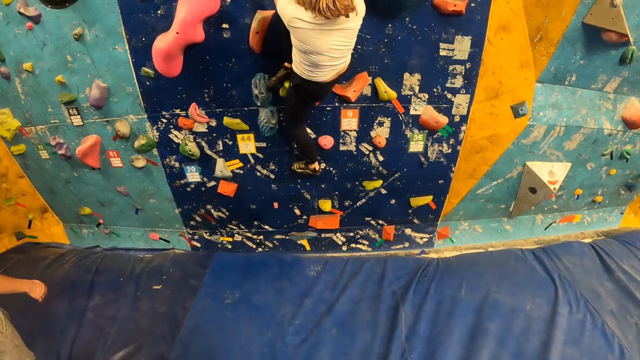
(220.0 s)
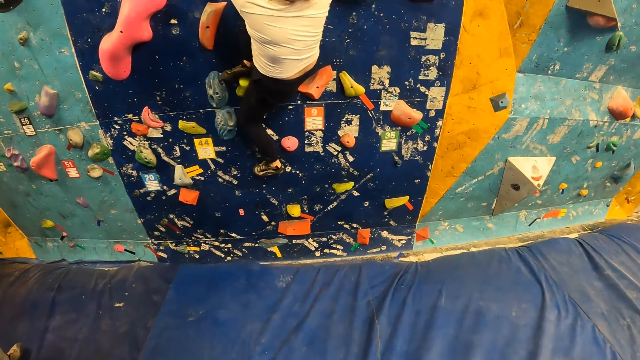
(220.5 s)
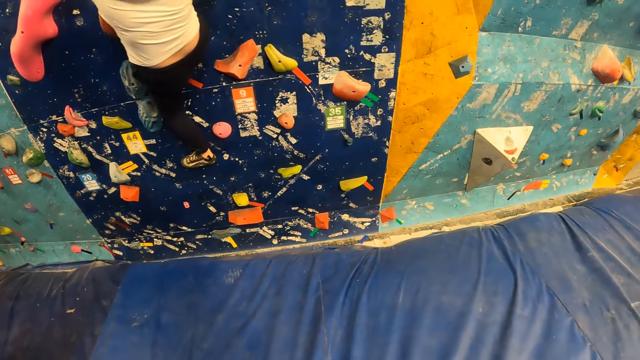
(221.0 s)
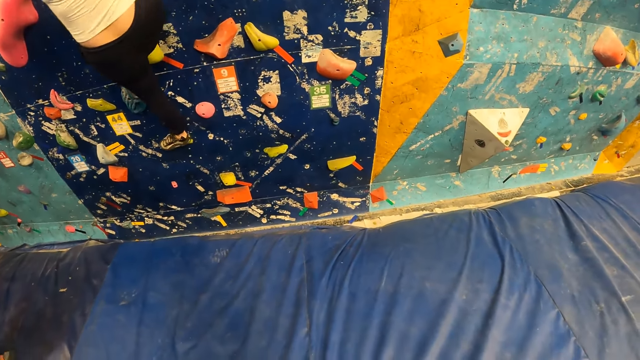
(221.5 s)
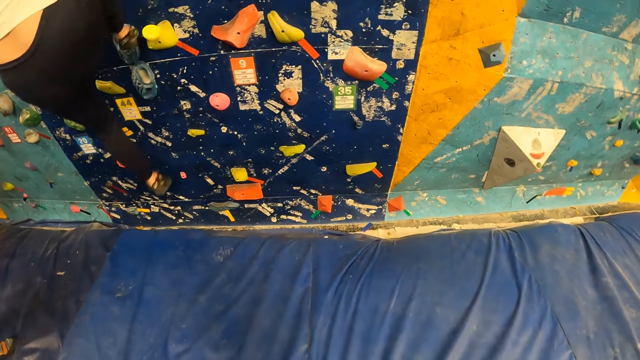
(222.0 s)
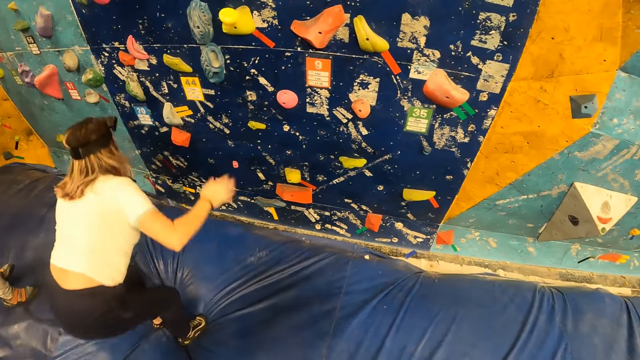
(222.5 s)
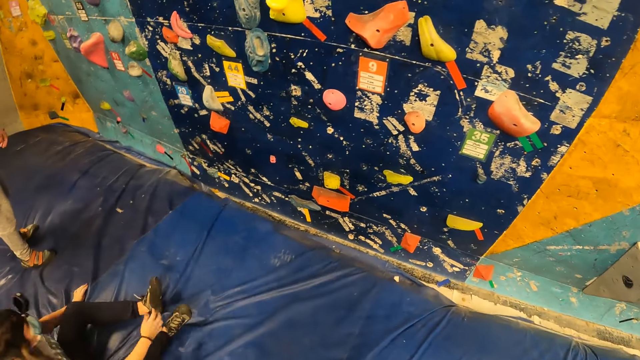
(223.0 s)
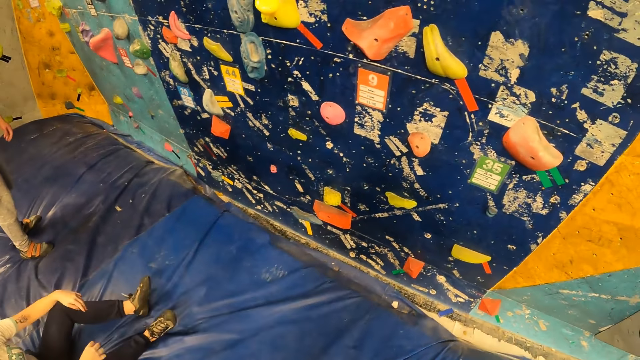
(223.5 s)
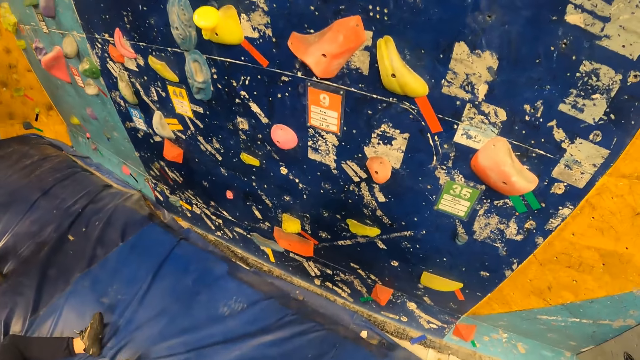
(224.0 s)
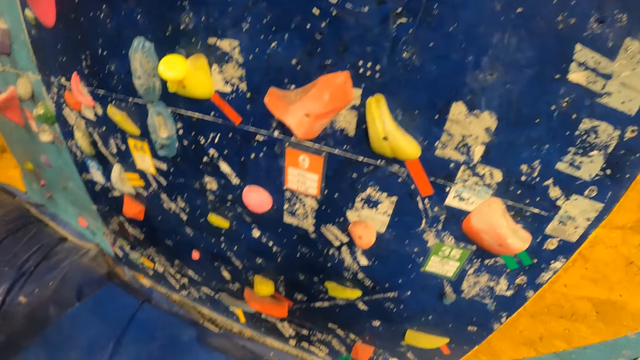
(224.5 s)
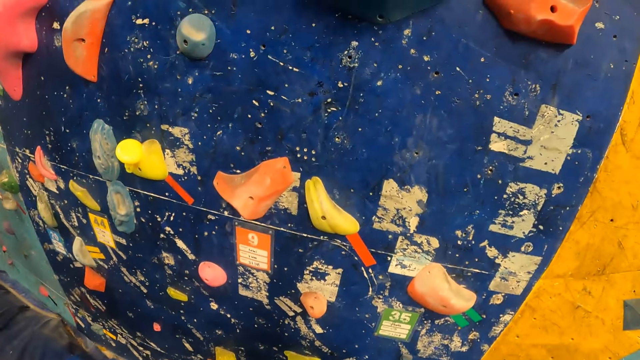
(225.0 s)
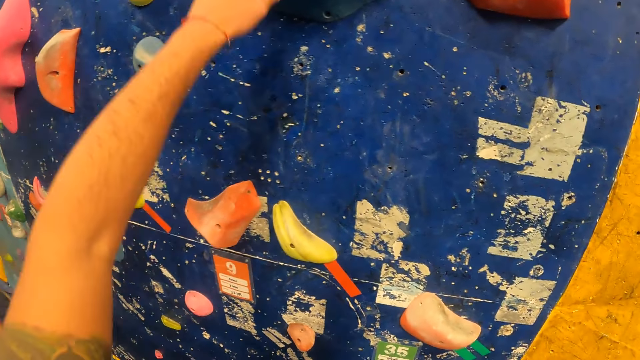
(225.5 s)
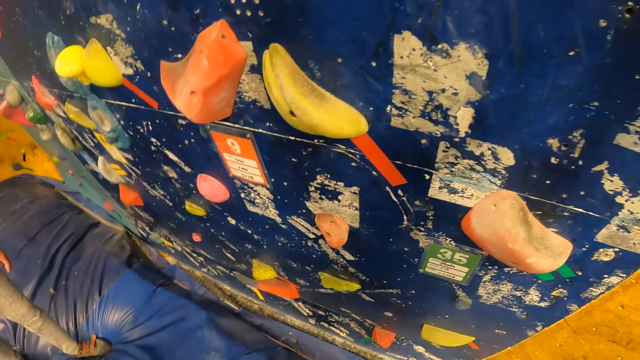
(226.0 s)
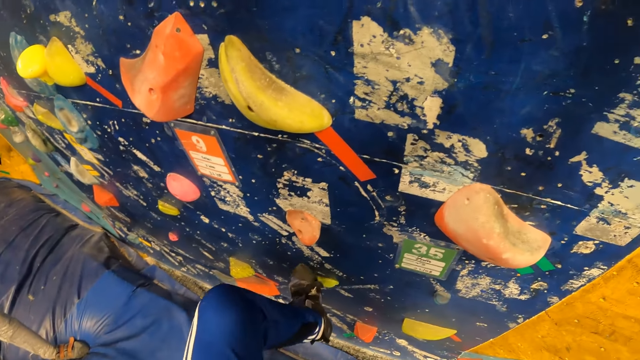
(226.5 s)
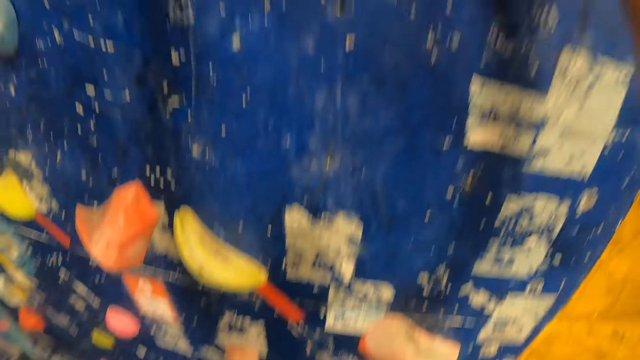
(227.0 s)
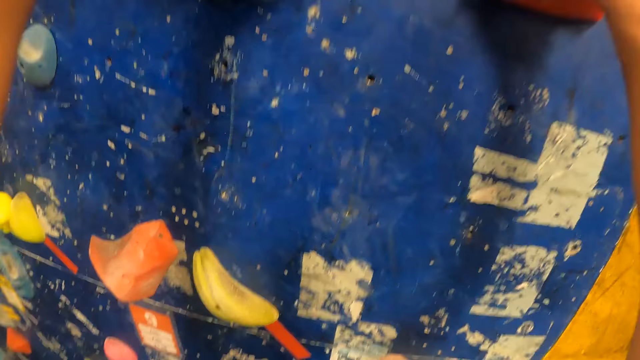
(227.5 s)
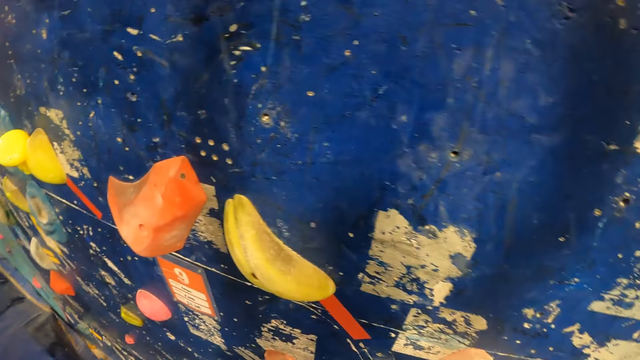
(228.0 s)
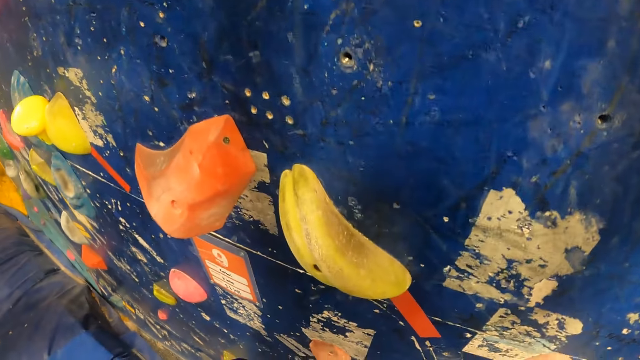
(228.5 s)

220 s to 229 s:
The woman jumps down from the rock. The camera wearer climbs a rock with his hands and legs.

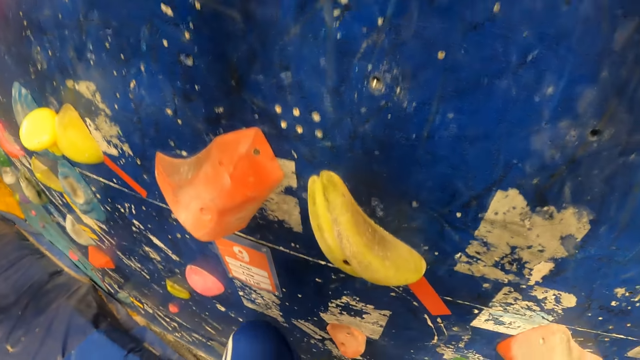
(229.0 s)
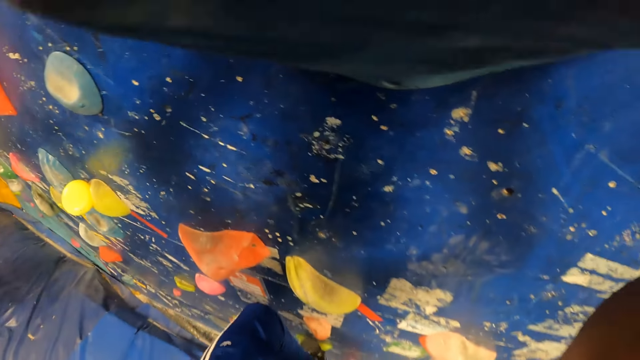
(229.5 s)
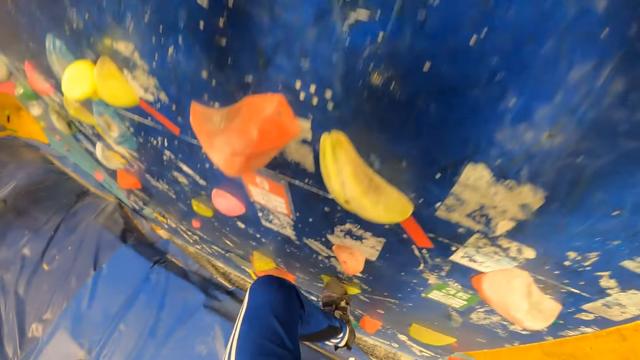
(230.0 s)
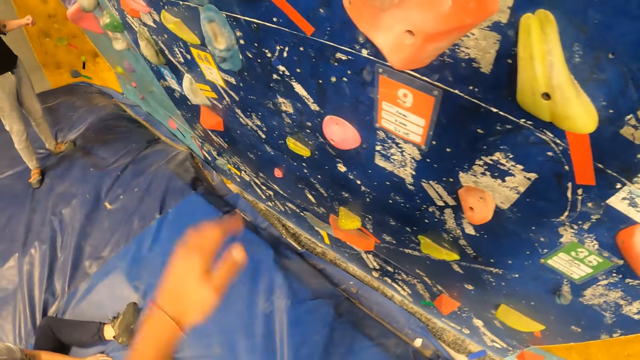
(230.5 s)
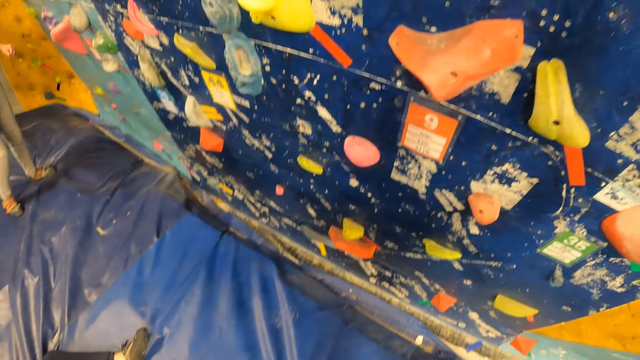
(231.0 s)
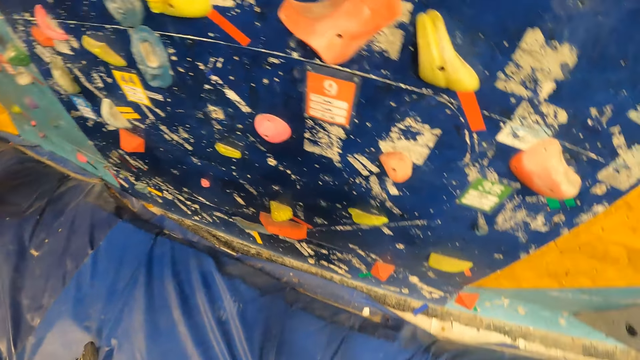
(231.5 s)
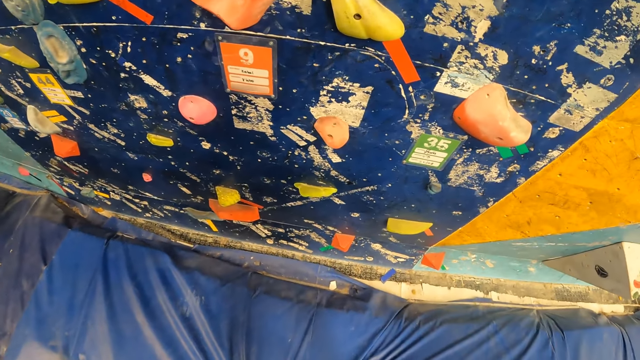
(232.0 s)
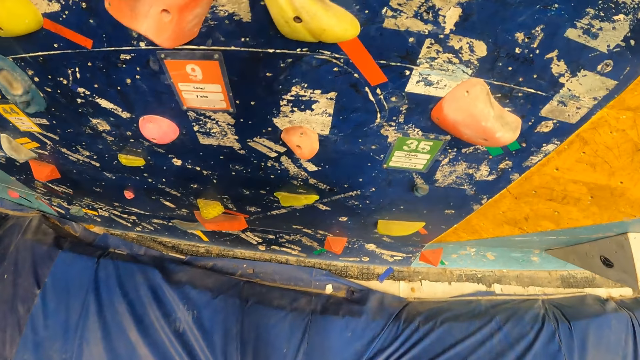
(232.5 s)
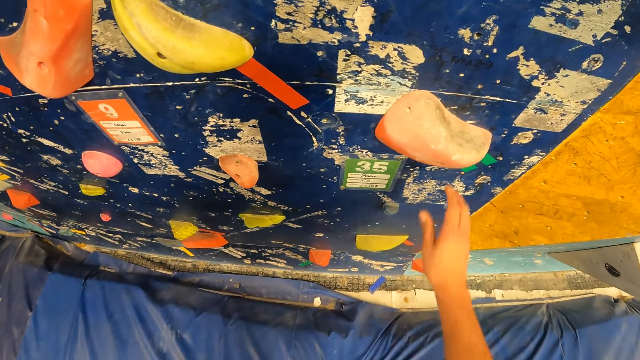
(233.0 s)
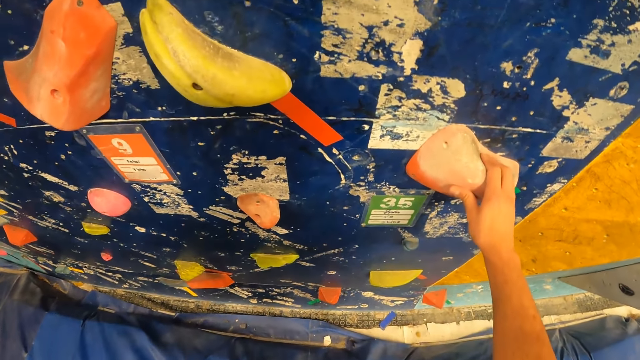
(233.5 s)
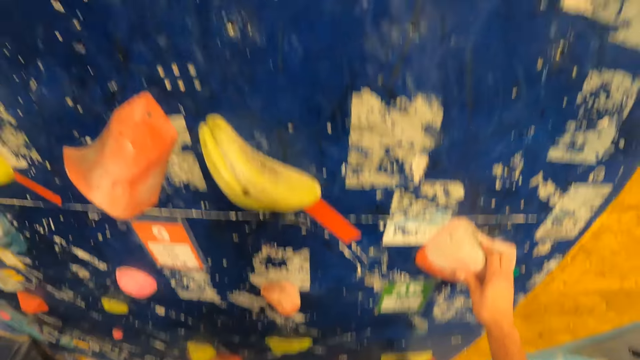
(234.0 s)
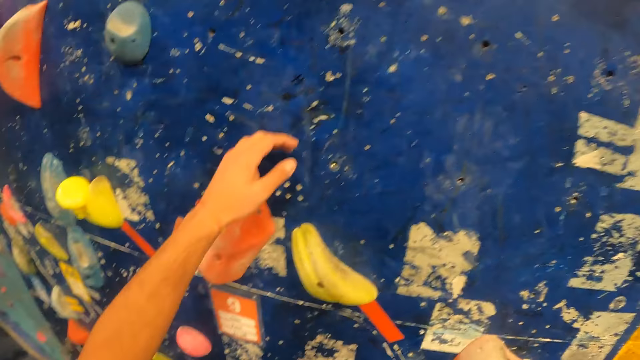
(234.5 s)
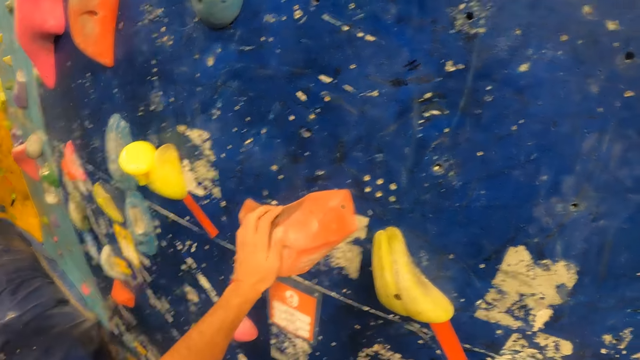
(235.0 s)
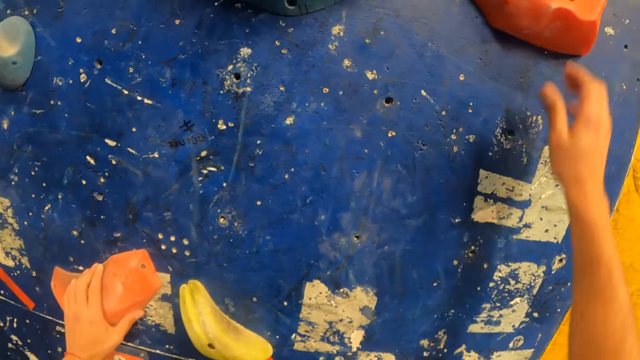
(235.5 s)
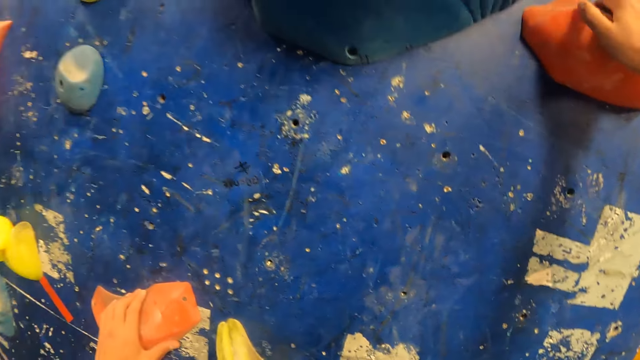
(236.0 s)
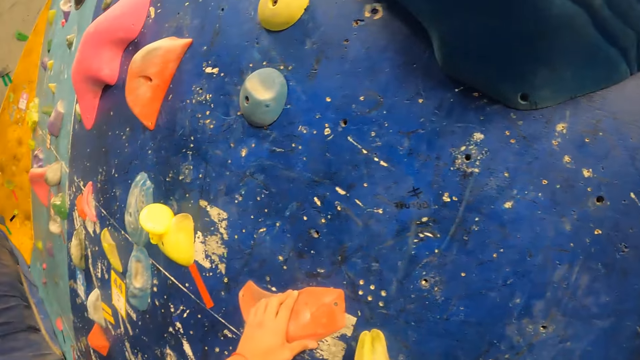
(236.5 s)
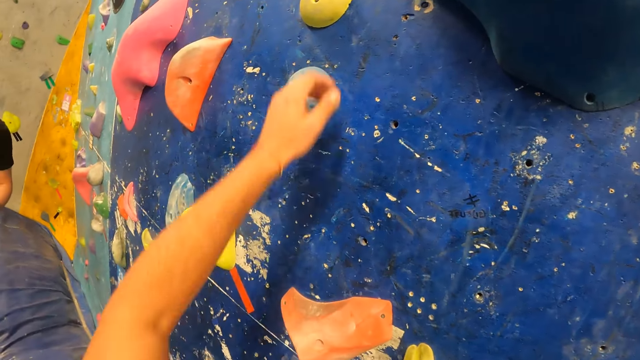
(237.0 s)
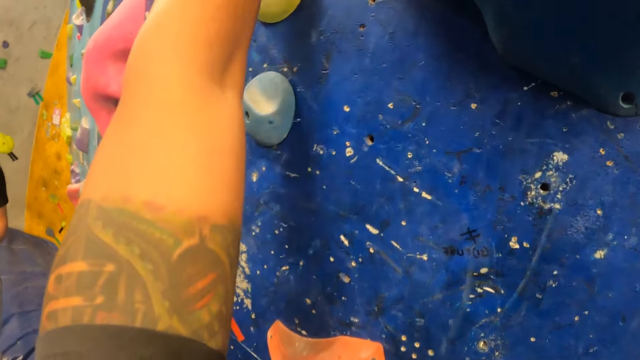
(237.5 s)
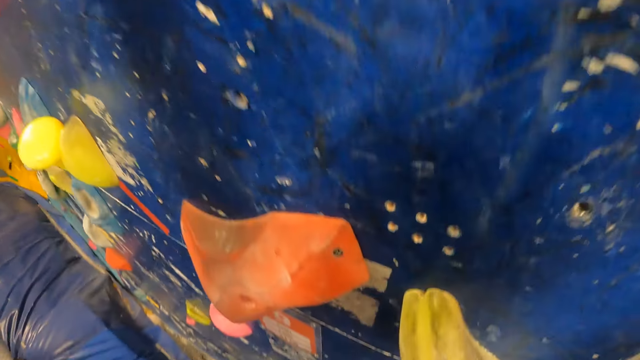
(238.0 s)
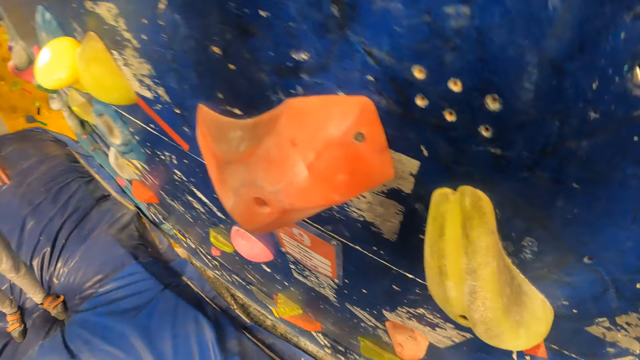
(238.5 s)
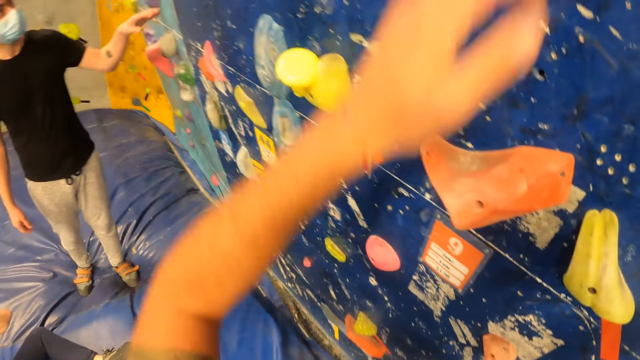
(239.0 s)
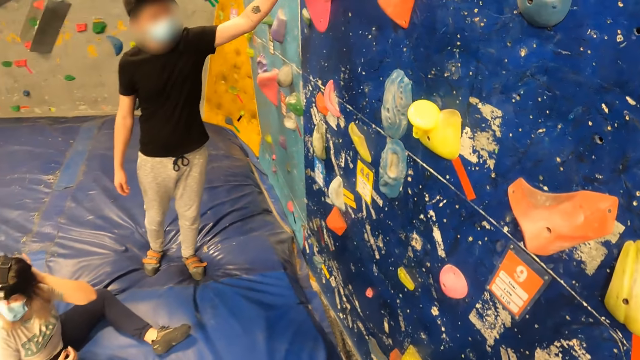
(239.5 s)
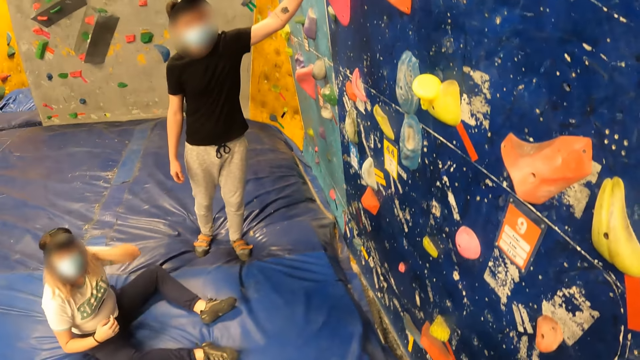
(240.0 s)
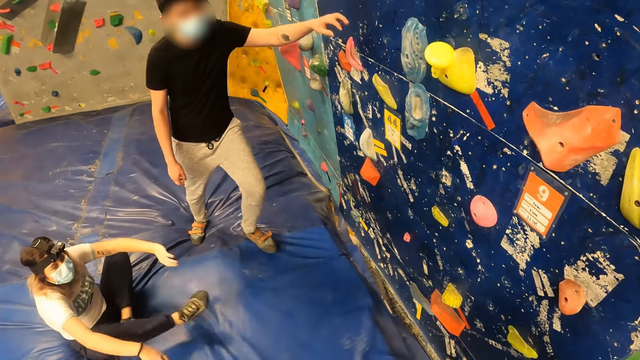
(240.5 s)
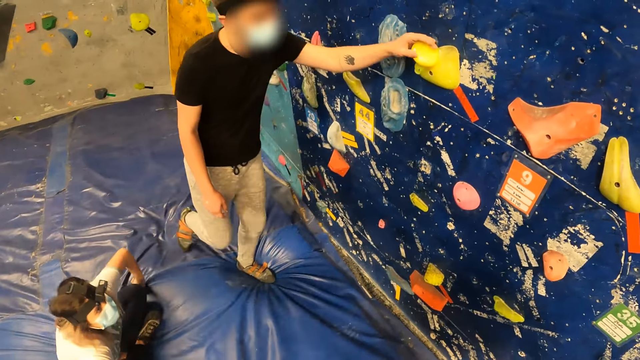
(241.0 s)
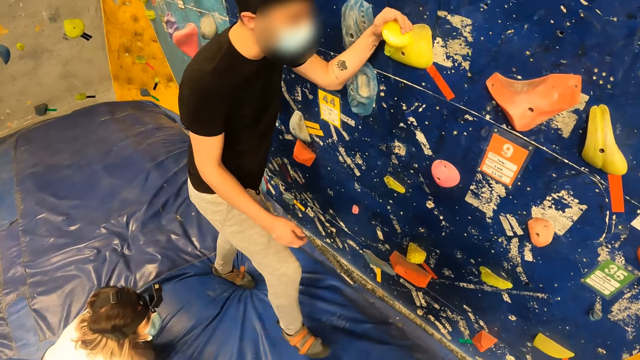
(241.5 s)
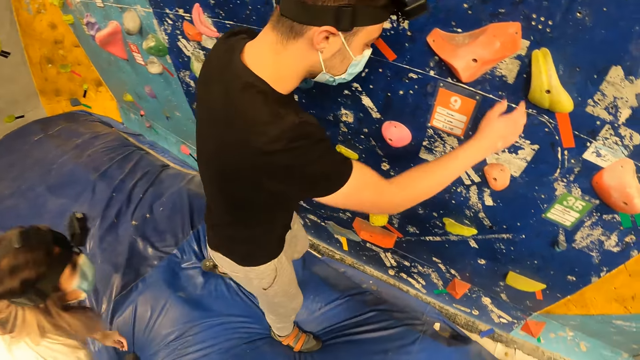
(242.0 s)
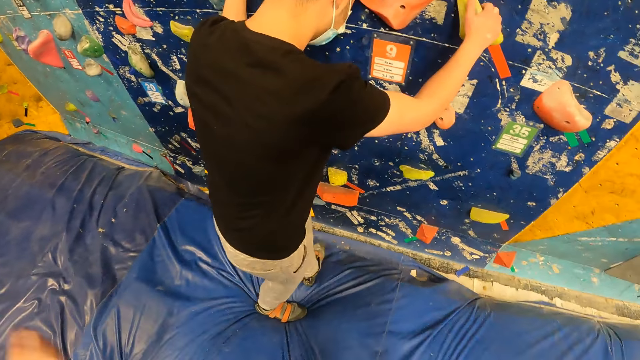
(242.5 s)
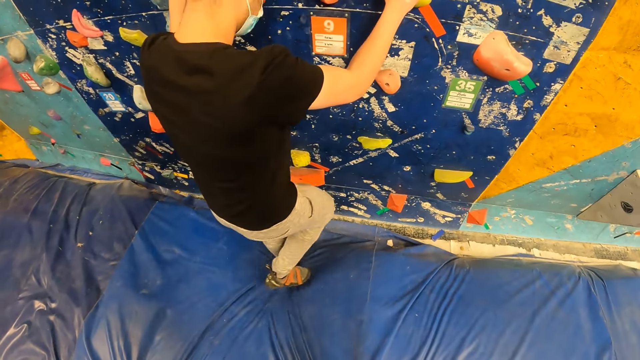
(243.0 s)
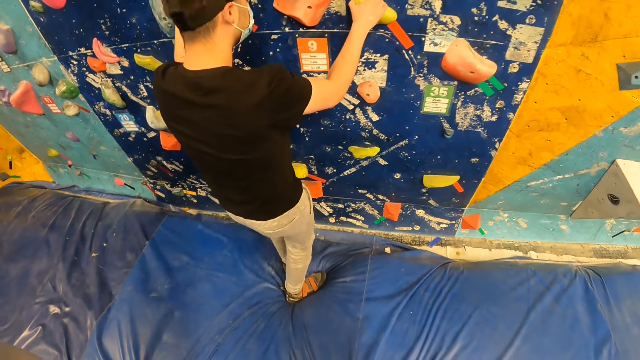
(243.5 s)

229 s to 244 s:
The camera wearer jumps down from the rock. He holds a rock with his right hand. He holds a rock with his left hand. He withdraws his hands from the rocks. A man touches the wall. A lady sits on the floor. The man walks to the wall and climbs the rock with his hands and legs. The lady stands.
